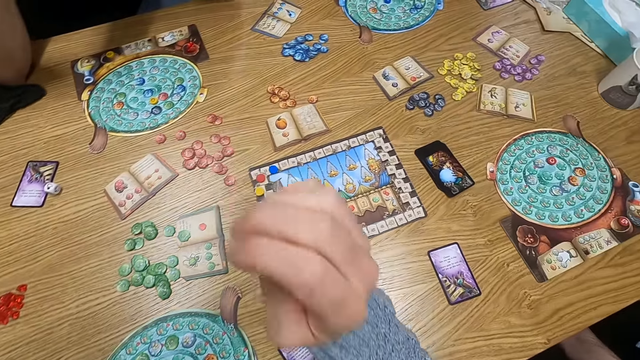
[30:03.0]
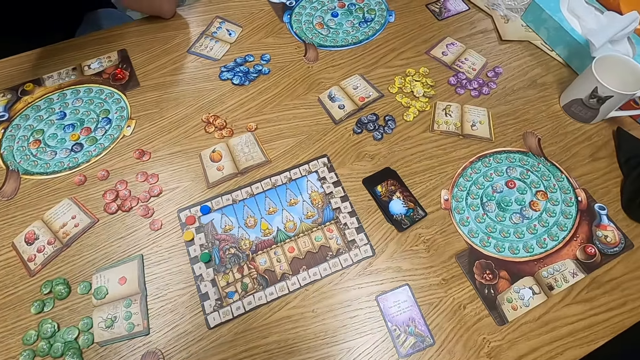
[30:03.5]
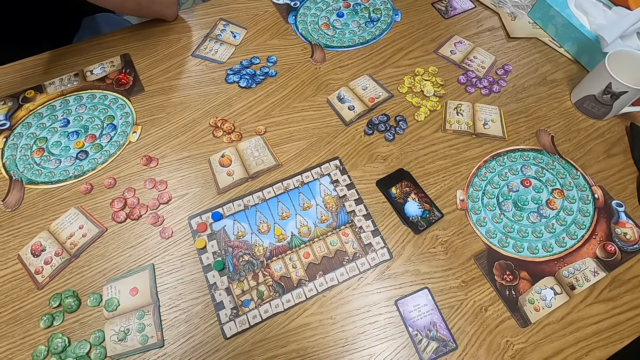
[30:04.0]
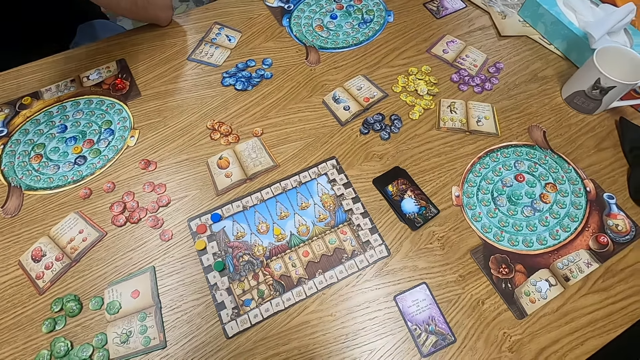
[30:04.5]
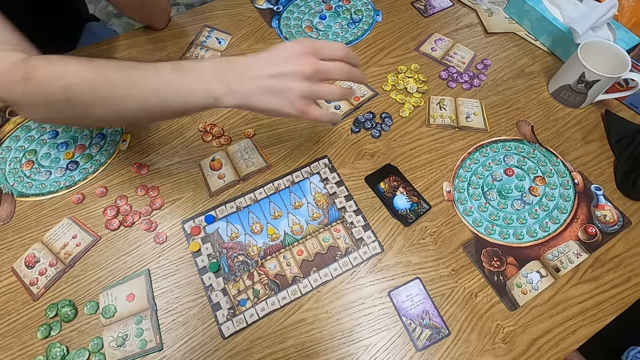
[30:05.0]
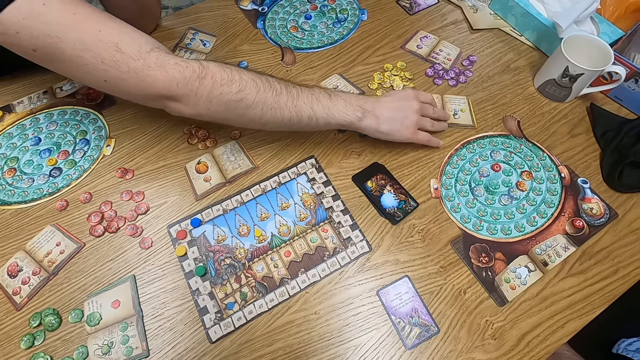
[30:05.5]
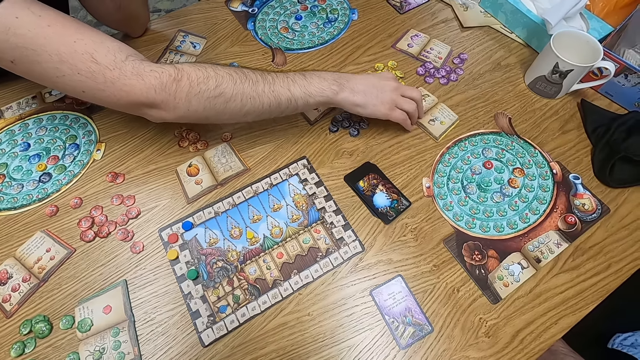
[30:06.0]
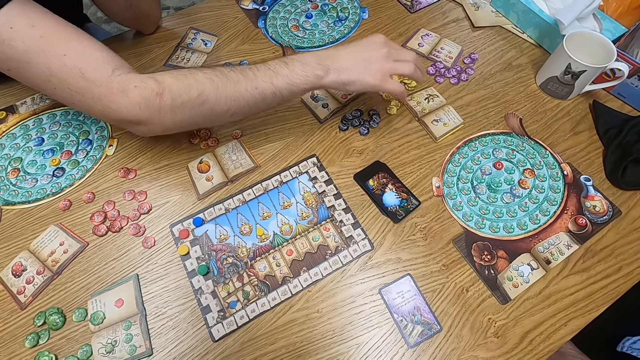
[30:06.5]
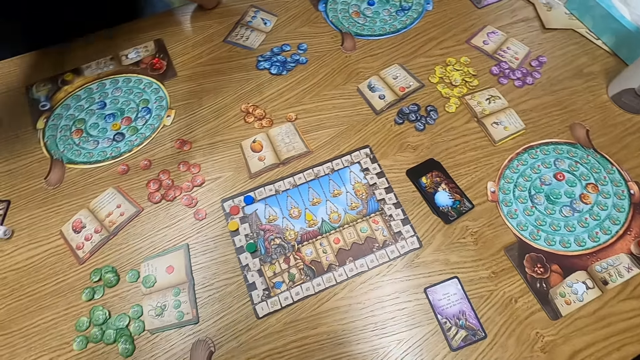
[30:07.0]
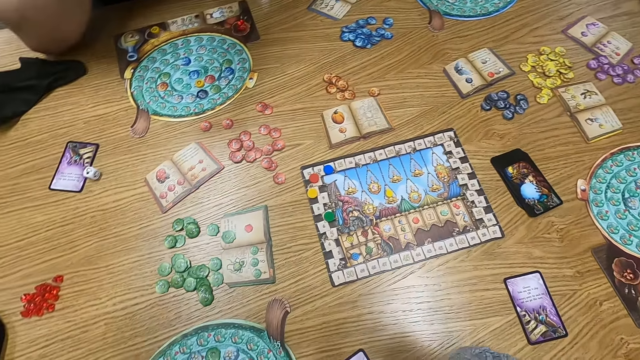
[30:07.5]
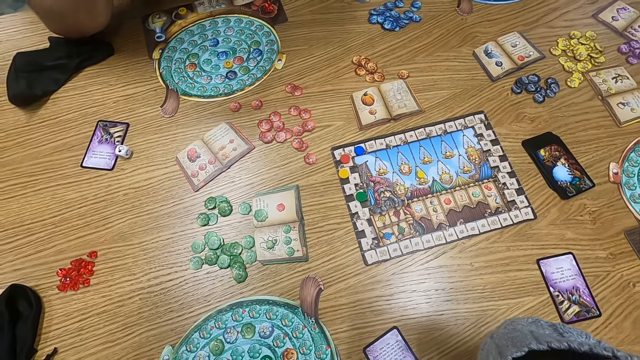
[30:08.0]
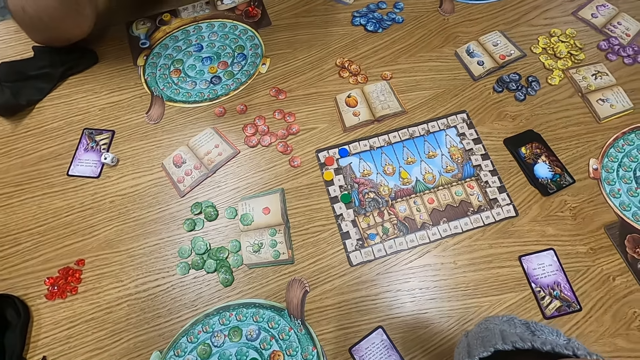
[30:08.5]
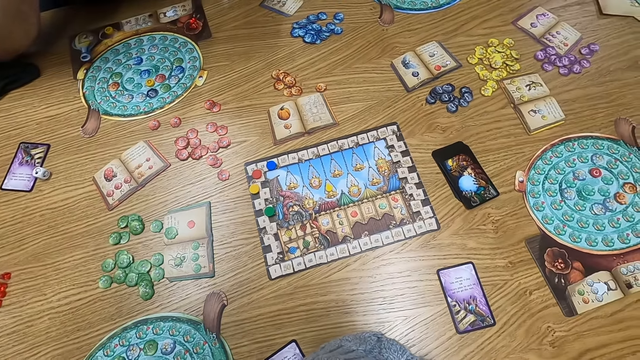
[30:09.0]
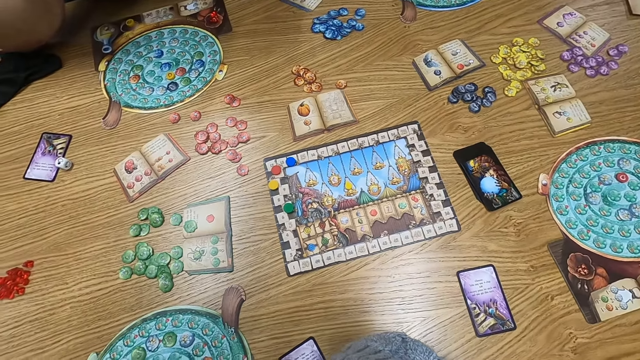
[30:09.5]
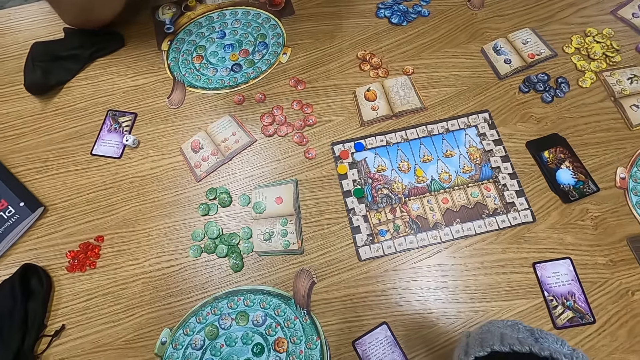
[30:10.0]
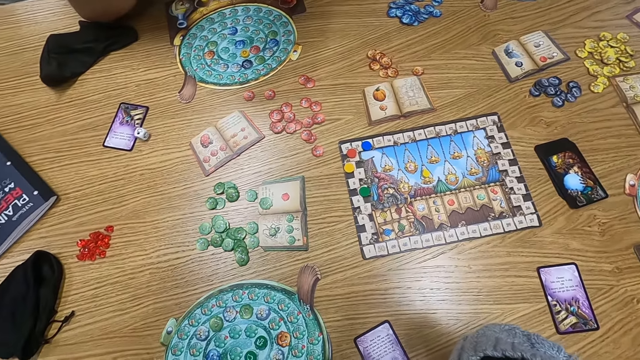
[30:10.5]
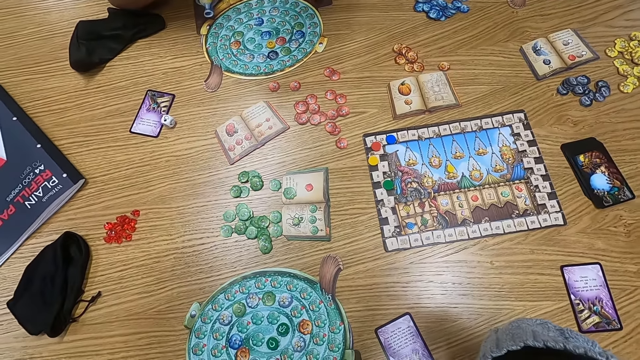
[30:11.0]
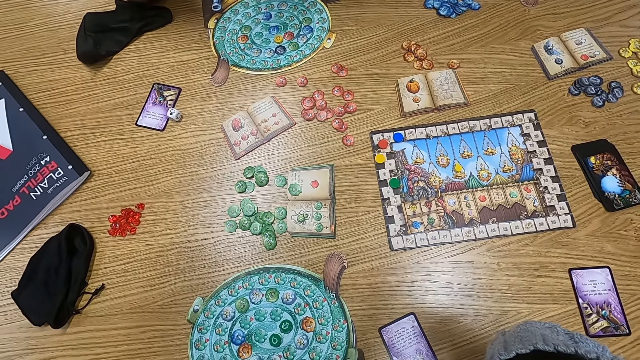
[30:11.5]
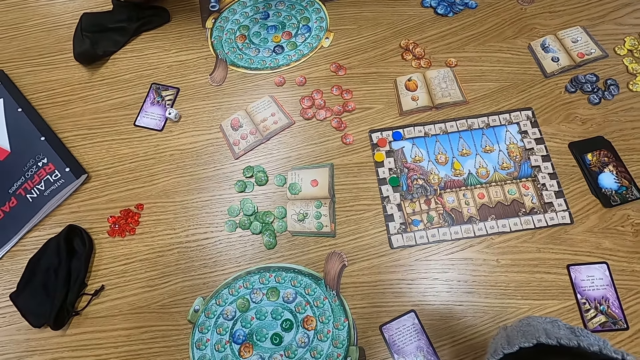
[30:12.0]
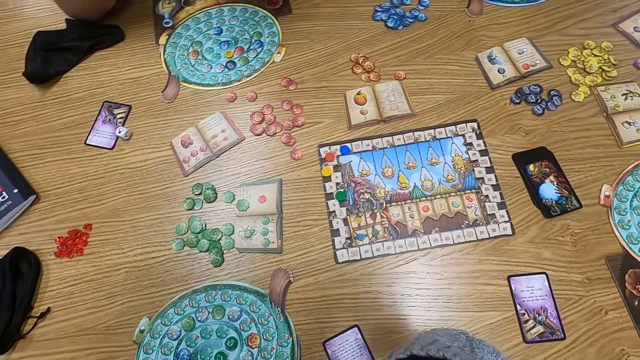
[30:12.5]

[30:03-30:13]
The camera wearer puts a point token on the table. They turn to the side. A man adjusts a playing card on the table. The man turns the card. The camera wearer turns to the side.

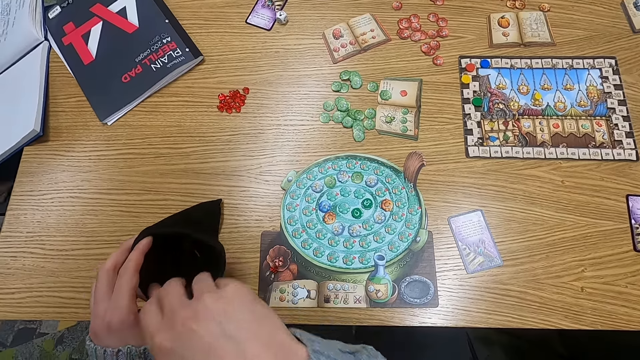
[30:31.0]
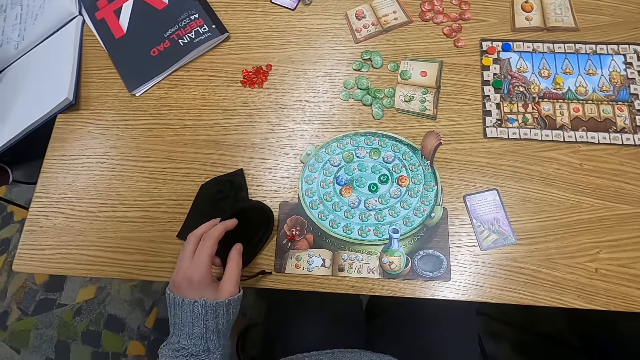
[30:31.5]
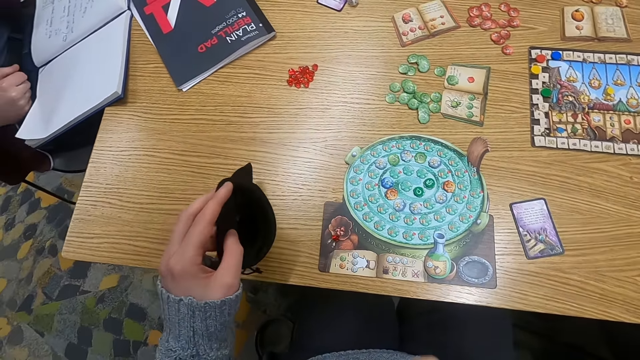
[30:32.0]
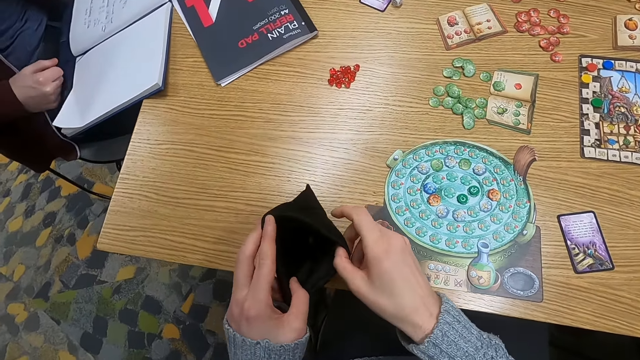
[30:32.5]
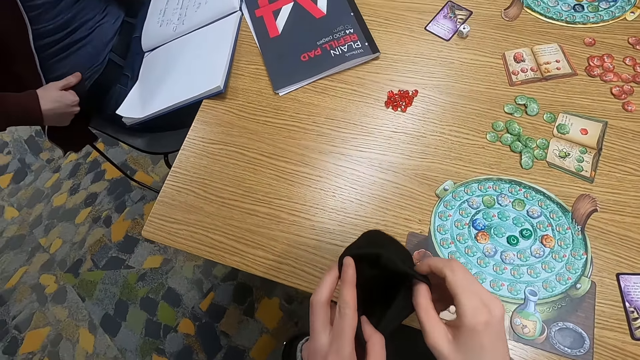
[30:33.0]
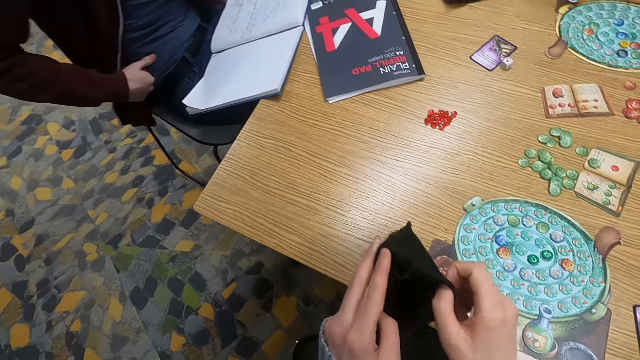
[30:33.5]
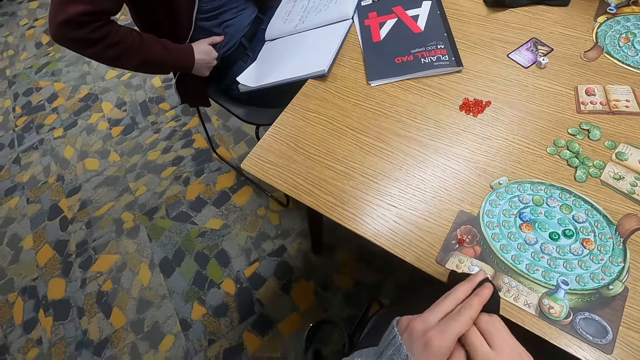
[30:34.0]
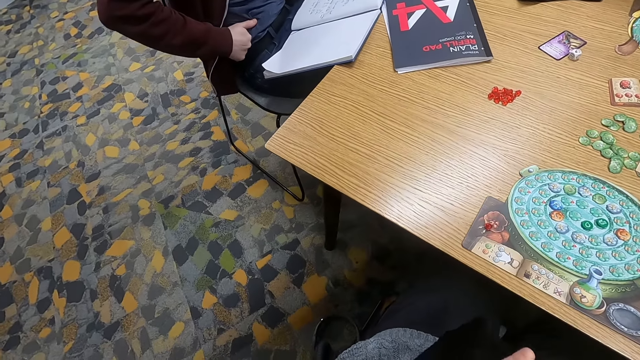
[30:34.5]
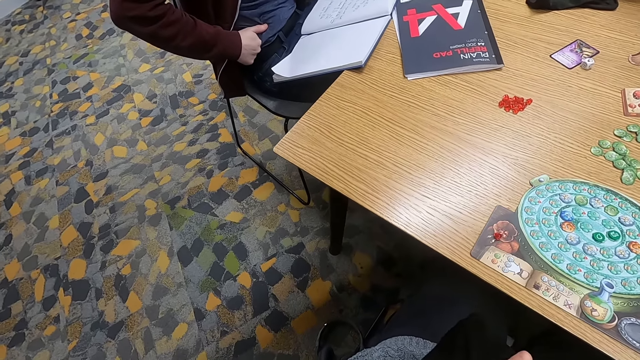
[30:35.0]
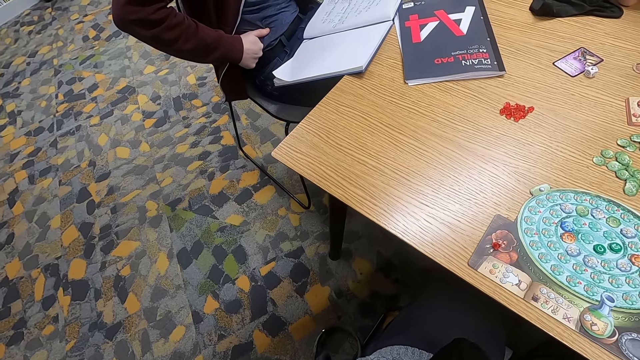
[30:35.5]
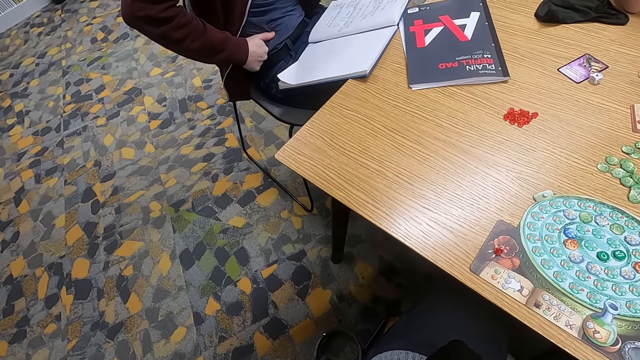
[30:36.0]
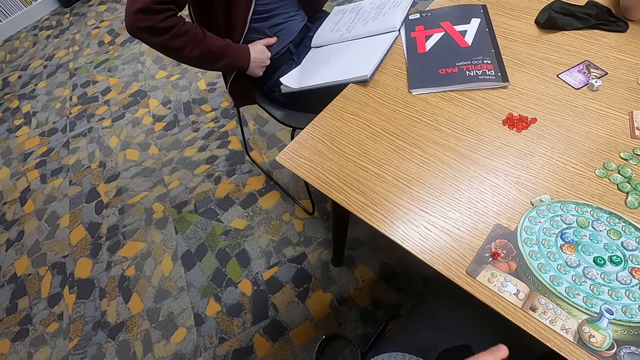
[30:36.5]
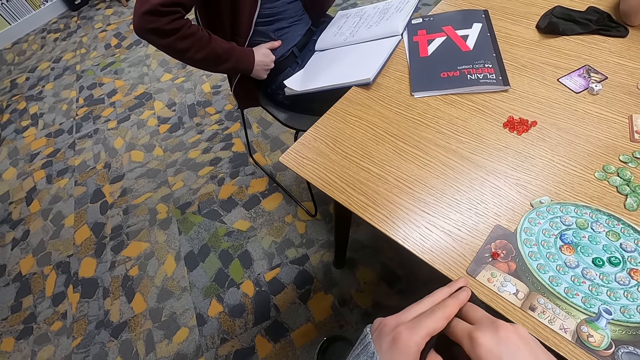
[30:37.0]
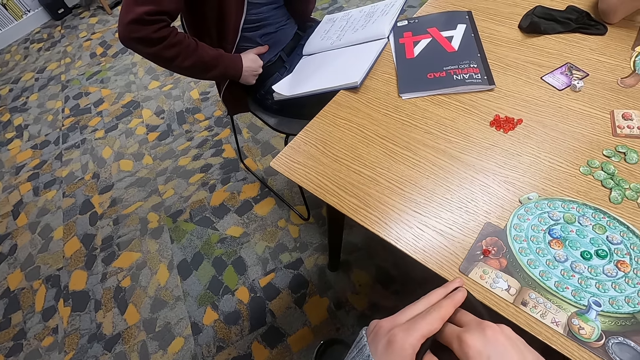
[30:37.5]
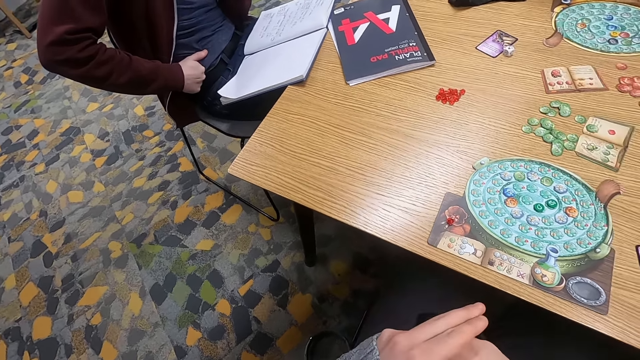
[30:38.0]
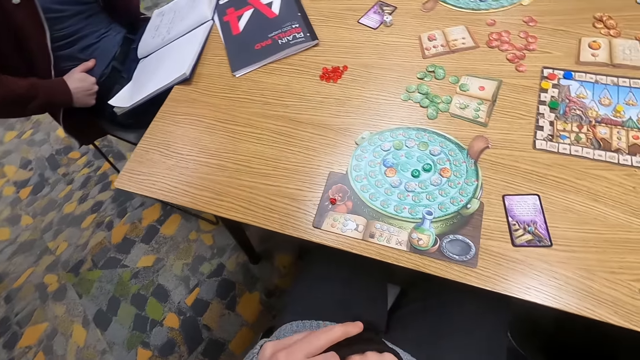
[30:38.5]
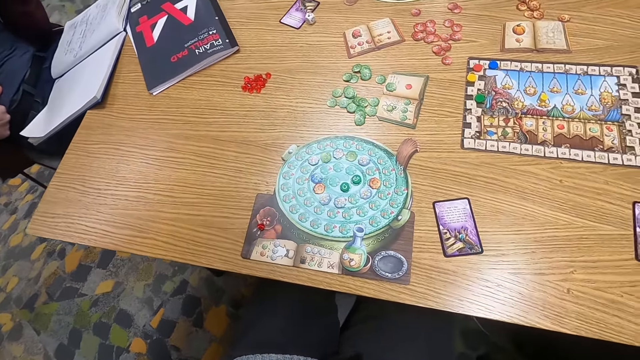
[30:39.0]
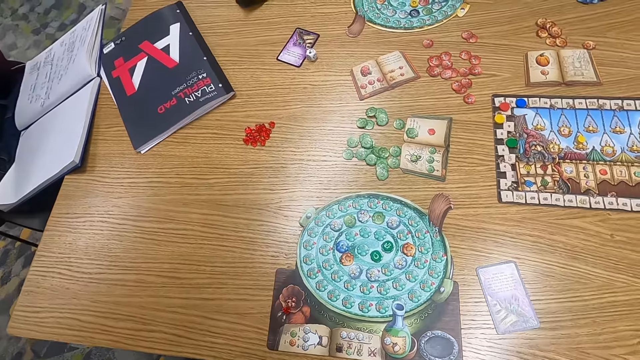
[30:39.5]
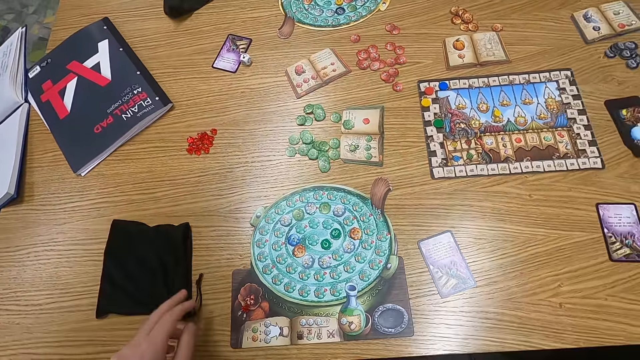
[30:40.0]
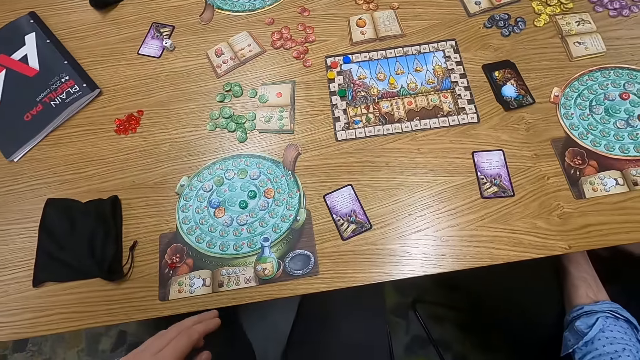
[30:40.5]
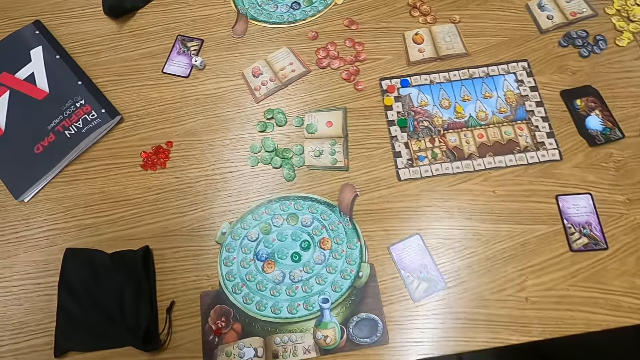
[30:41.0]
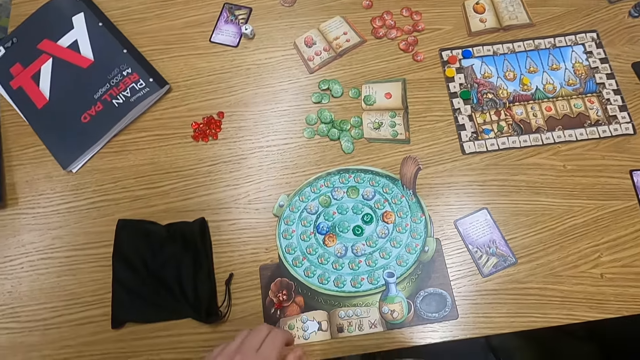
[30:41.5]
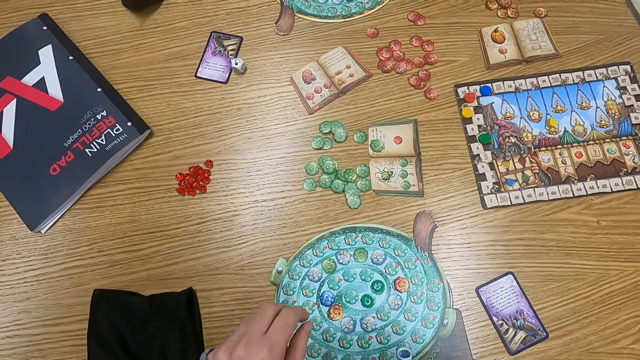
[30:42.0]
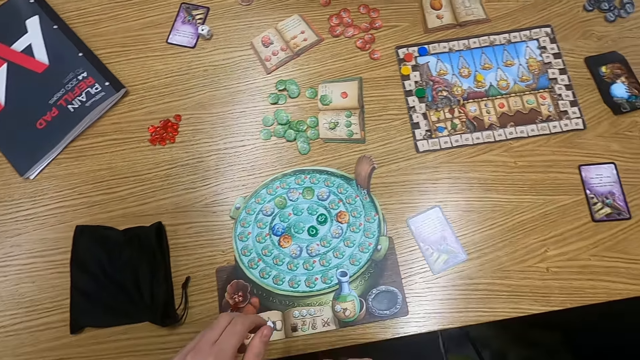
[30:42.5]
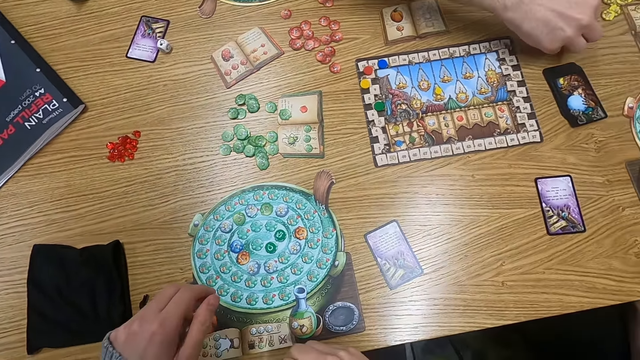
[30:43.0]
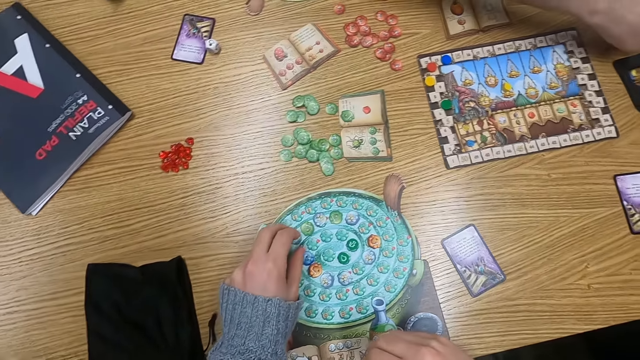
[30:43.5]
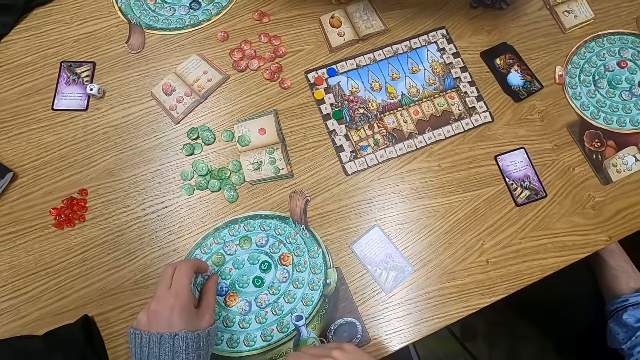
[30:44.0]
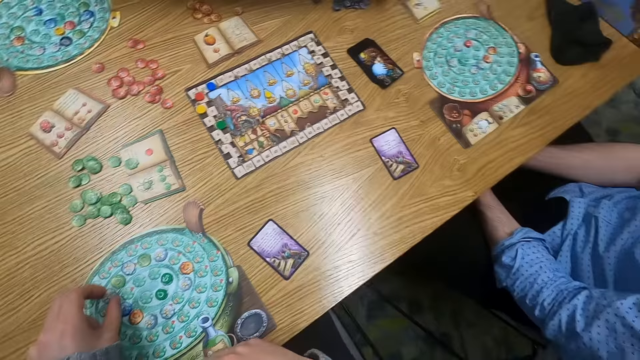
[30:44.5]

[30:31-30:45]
The camera wearer holds a cloth bag. A man holds a waist. The camera wearer holds the cloth bag. They turn to the side. They insert a hand in the bag. They put the cloth bag on the table. They turn to the side.
